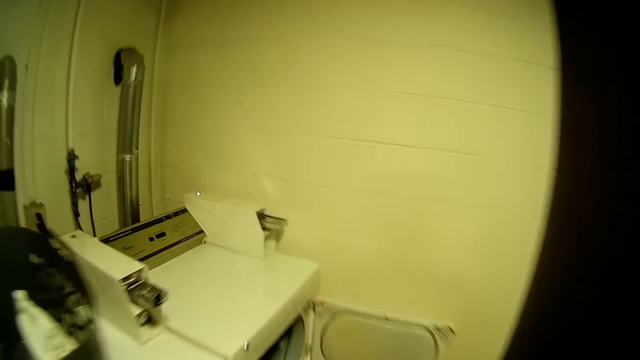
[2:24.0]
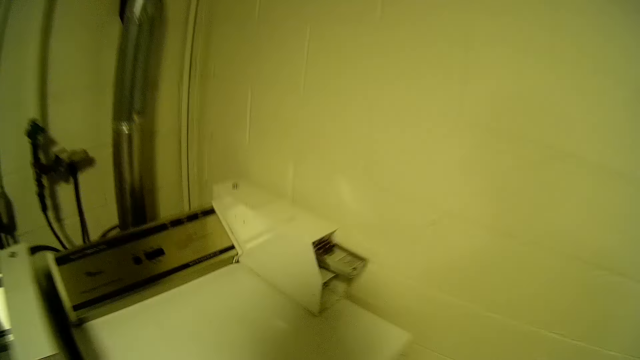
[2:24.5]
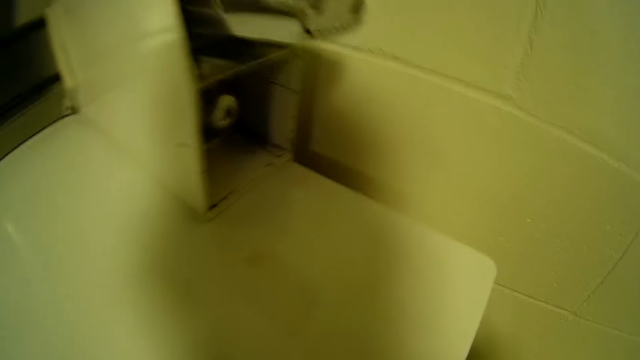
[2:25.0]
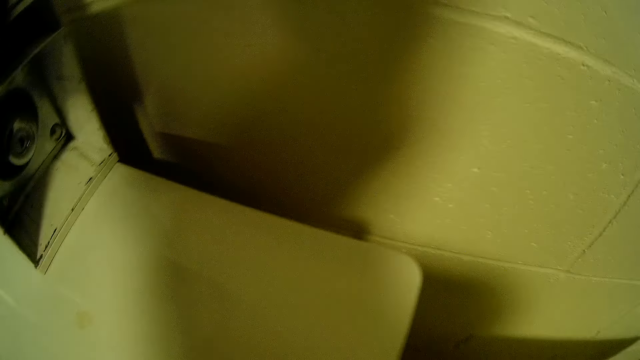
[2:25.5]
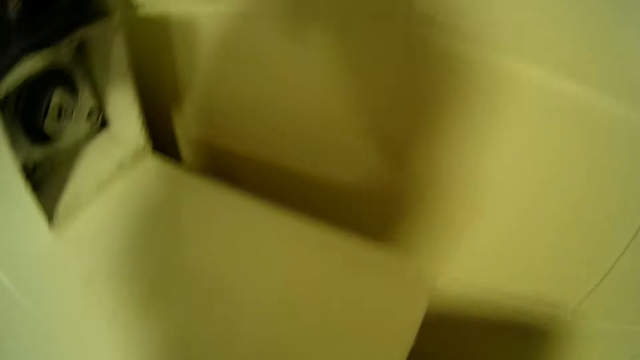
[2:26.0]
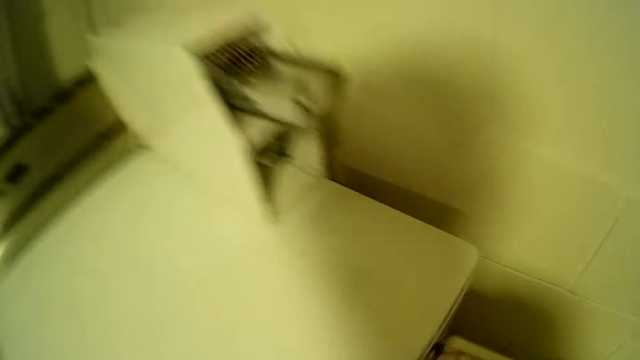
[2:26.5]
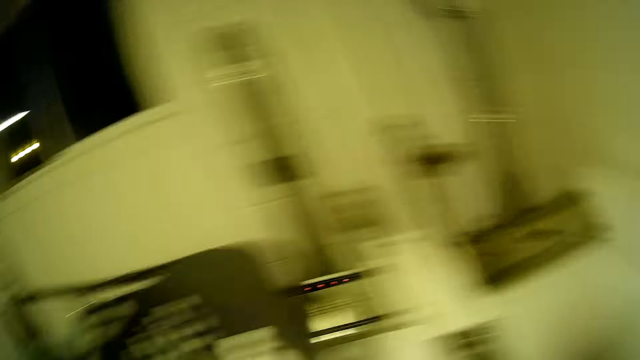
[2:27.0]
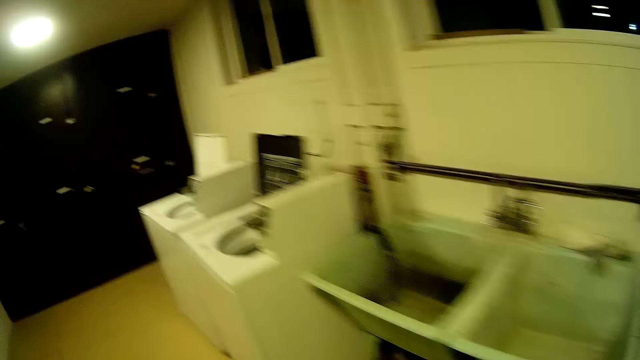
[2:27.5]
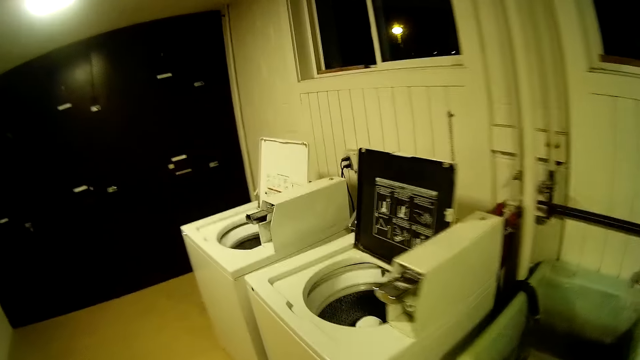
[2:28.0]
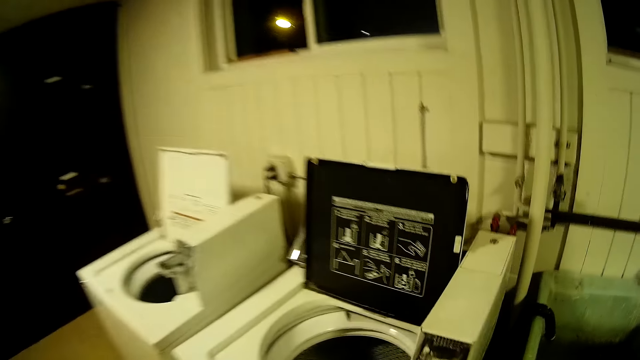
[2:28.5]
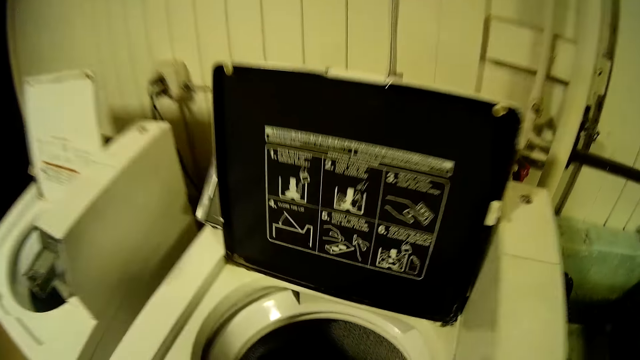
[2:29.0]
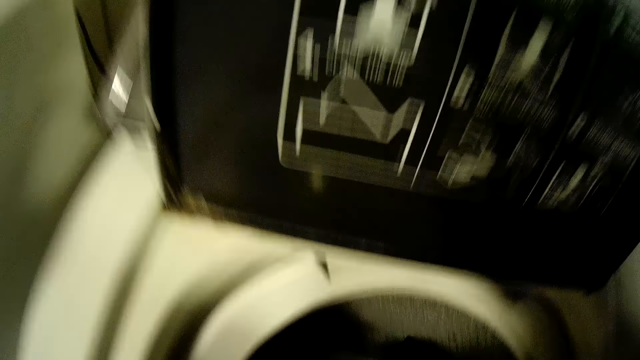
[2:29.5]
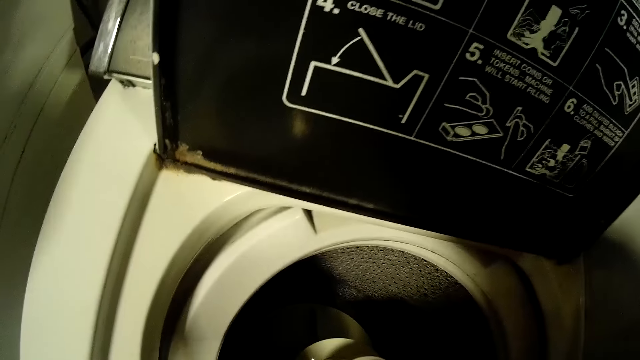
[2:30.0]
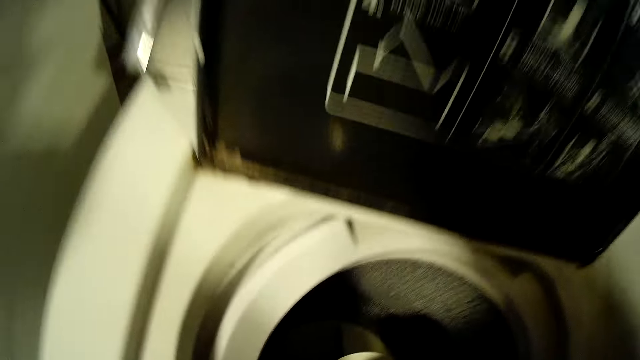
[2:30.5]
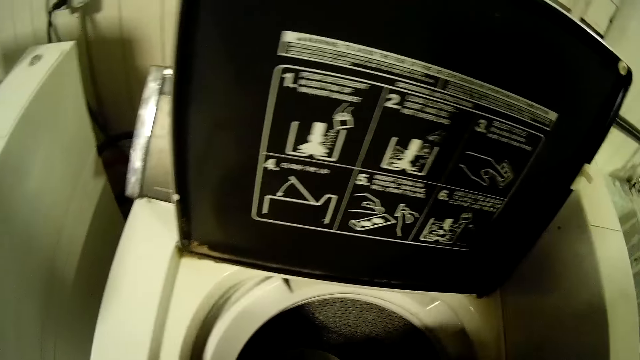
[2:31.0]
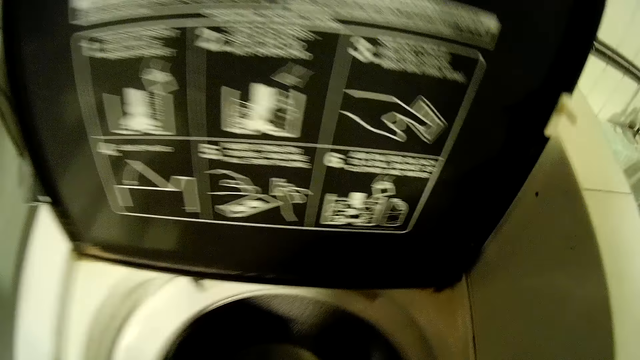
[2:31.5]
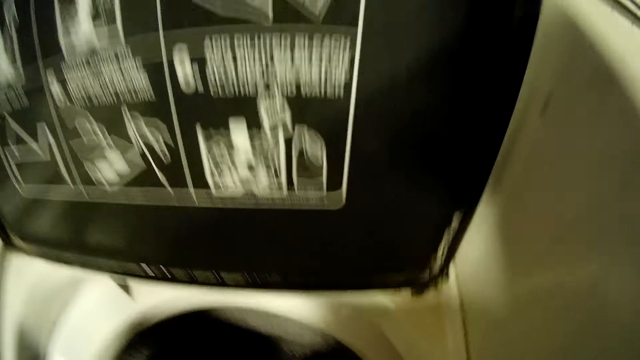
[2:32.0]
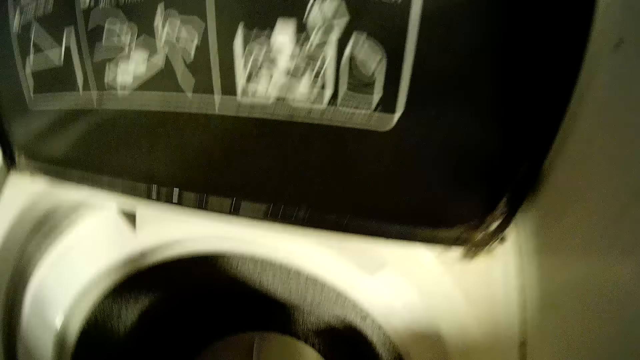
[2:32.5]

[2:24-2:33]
The camera wearer puts the piece of clothing in the second washing machine. They move to the right side of the laundry room. They remove pieces of clothes from the second dryer.

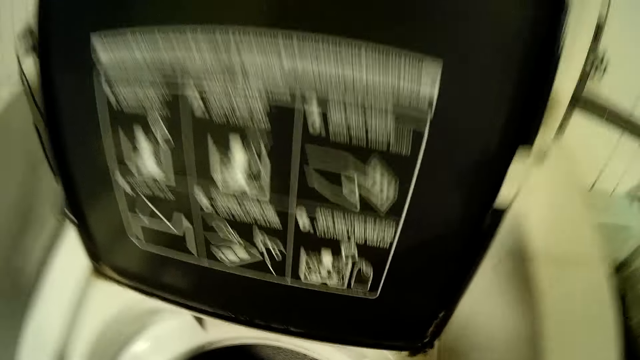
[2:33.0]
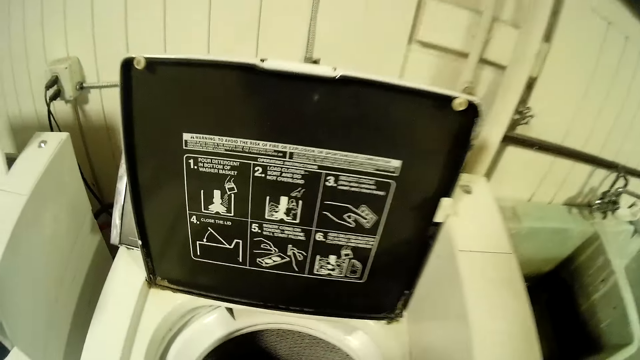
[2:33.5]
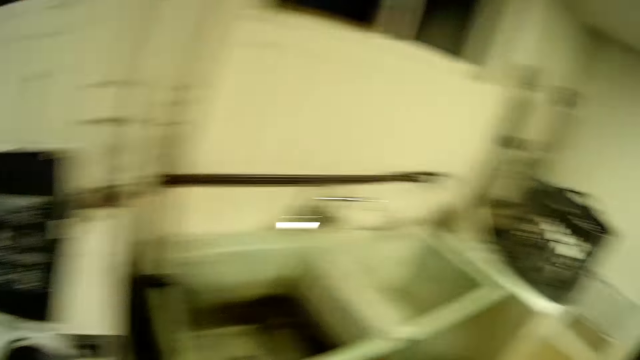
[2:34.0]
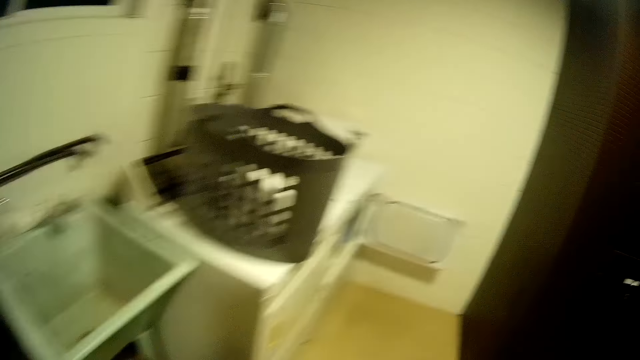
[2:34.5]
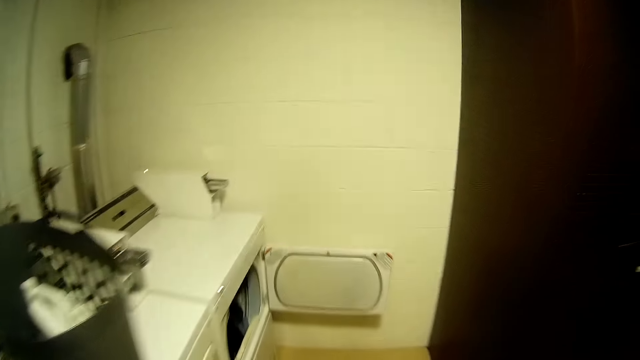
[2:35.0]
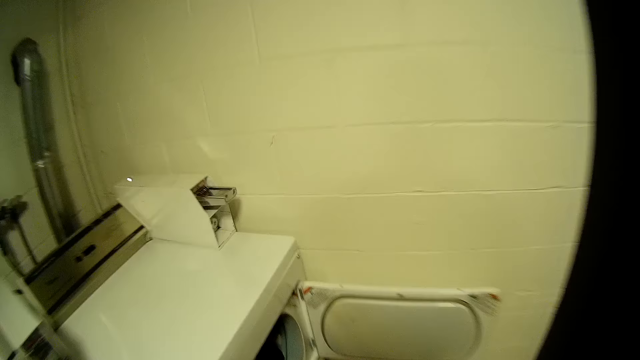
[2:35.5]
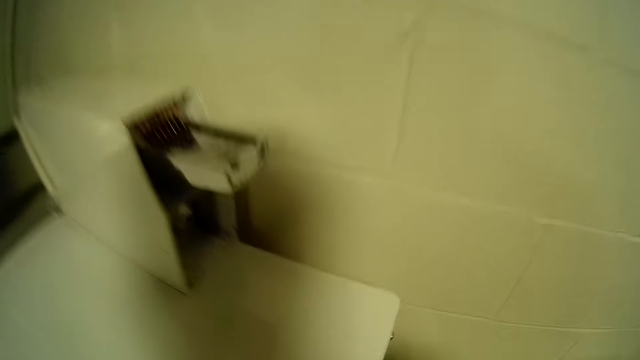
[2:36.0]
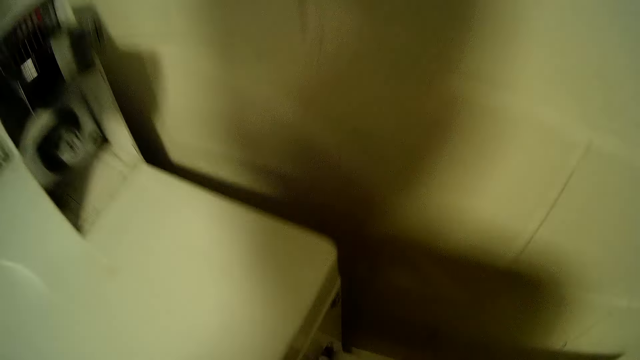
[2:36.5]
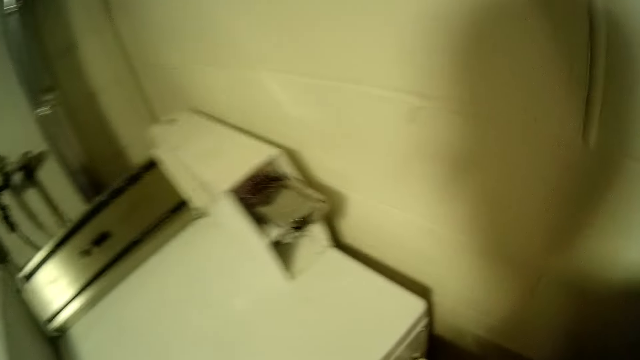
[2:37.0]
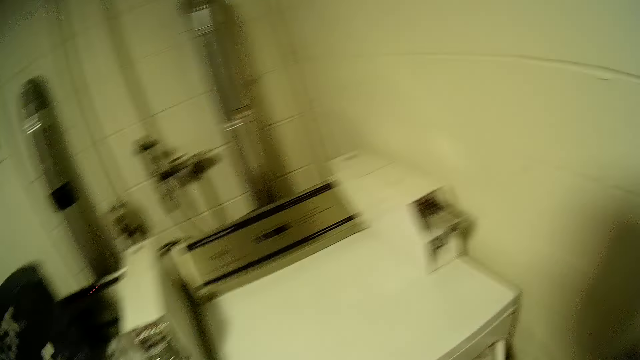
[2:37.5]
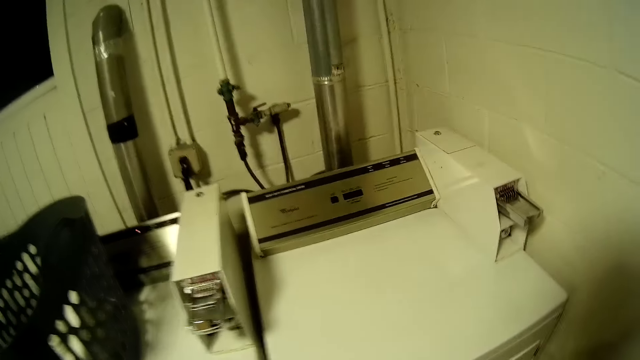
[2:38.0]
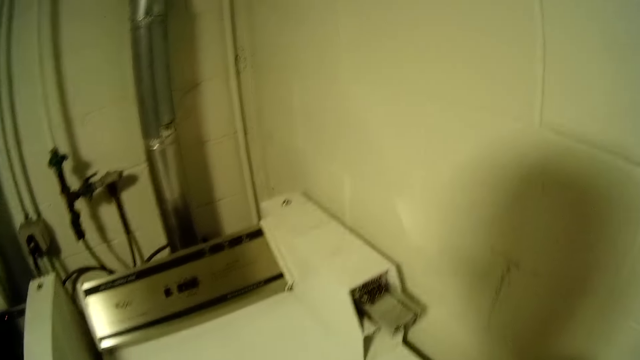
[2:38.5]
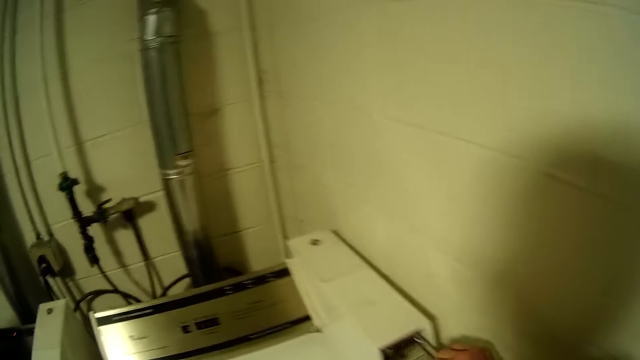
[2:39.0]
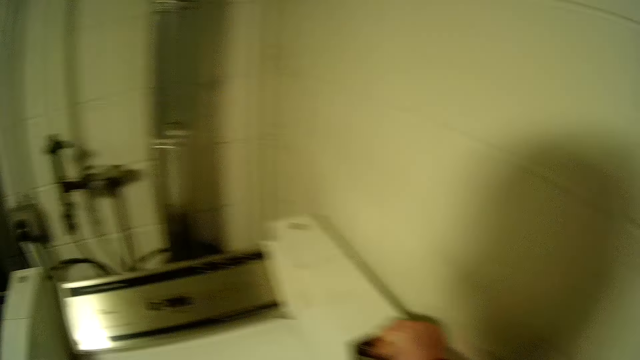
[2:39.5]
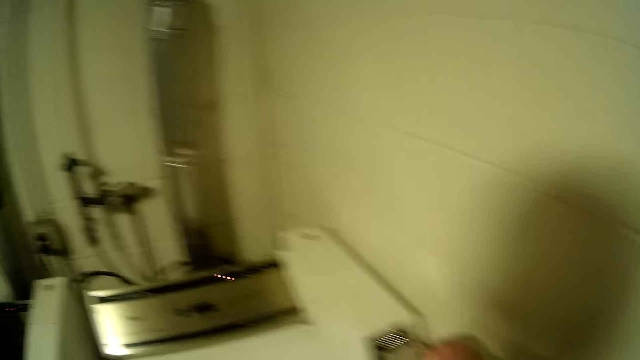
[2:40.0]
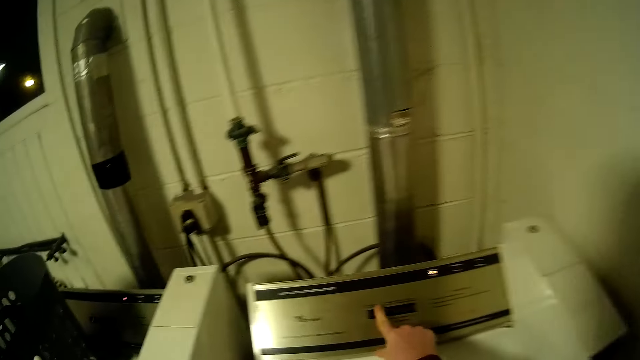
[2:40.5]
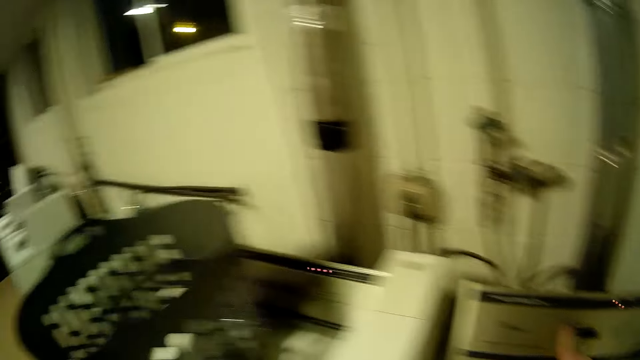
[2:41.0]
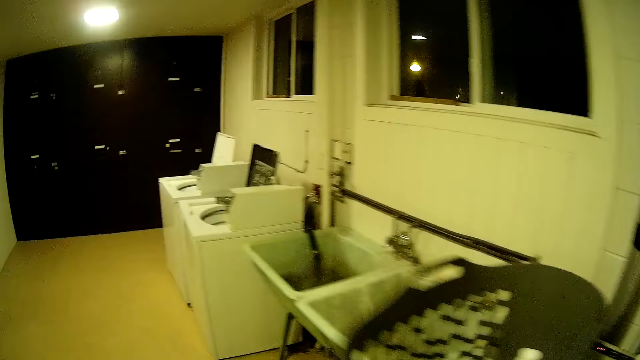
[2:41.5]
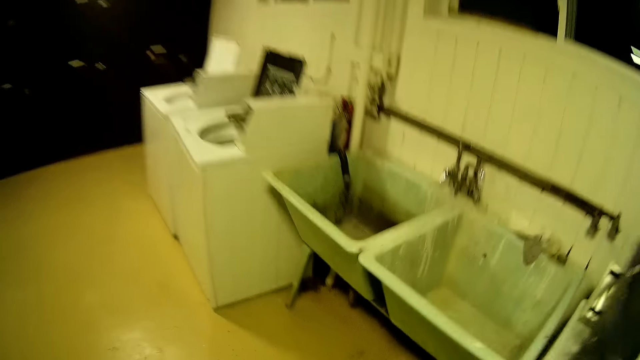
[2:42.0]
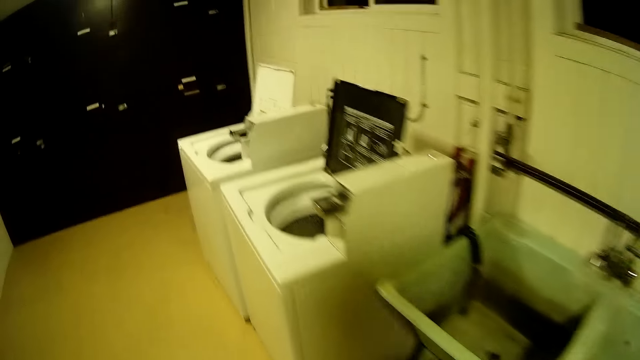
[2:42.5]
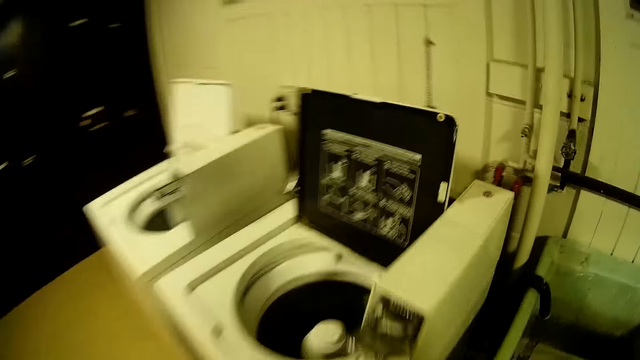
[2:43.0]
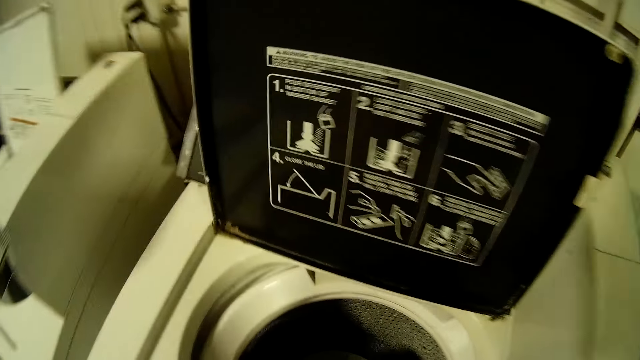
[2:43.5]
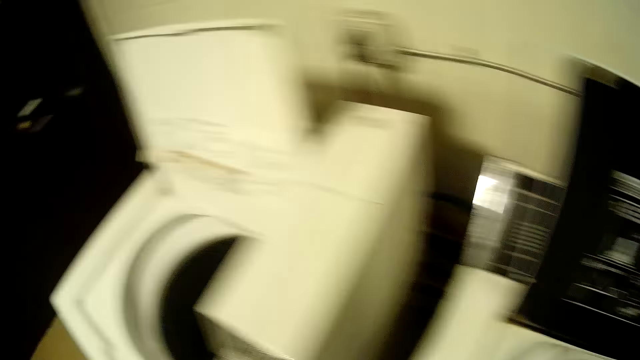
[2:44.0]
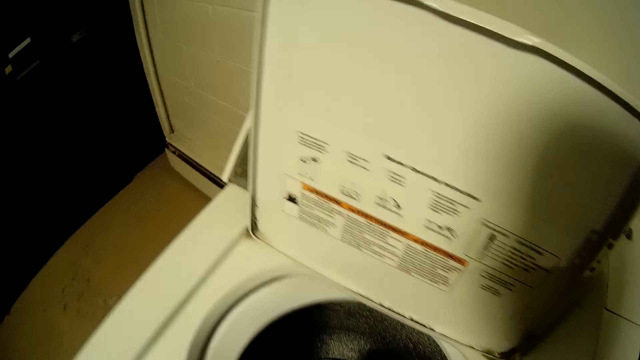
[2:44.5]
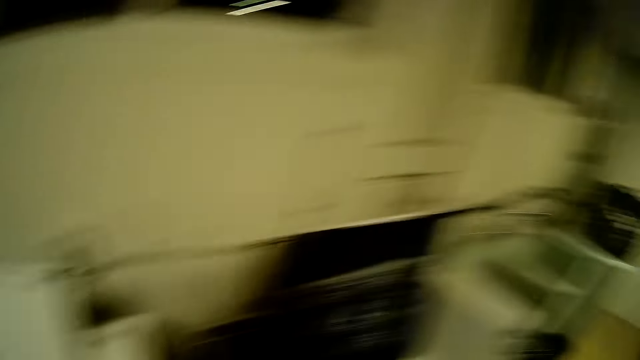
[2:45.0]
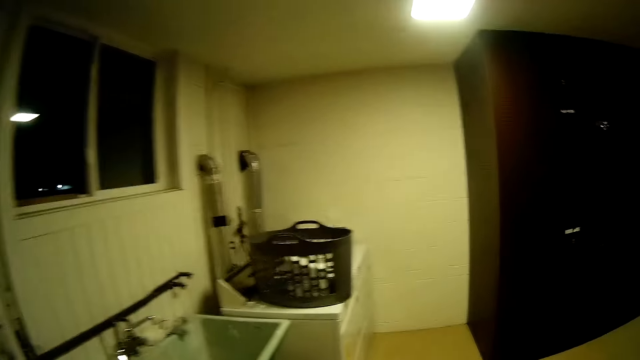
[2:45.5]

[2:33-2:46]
The camera wearer moves to the left side of the laundry room. They put the piece of clothing in the second washing machine. They operate the second washing machine.
